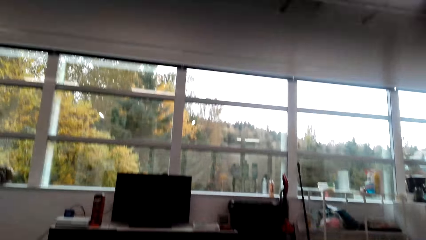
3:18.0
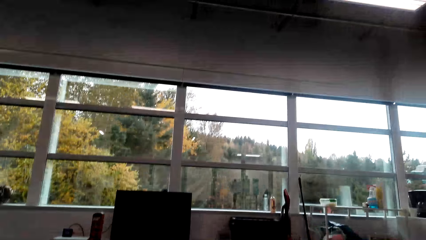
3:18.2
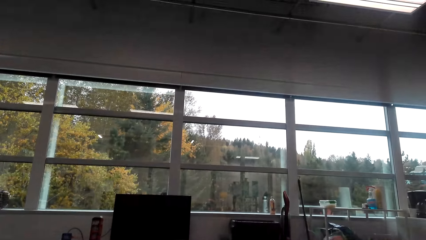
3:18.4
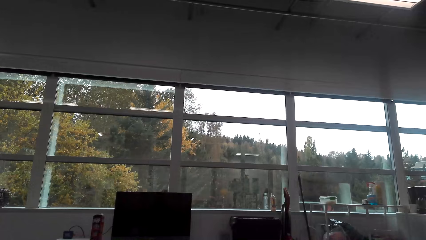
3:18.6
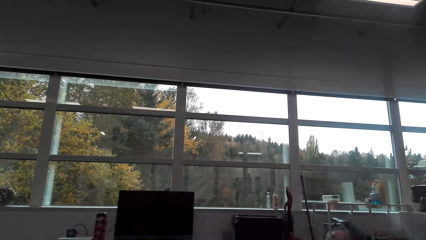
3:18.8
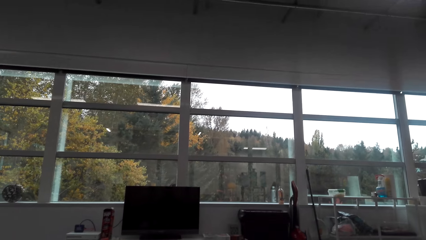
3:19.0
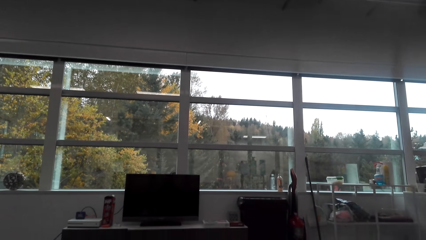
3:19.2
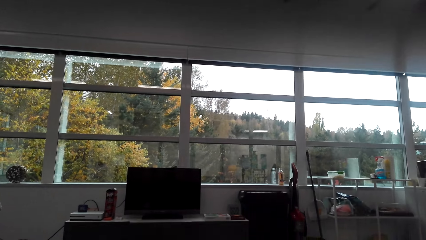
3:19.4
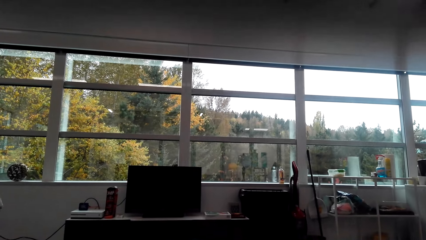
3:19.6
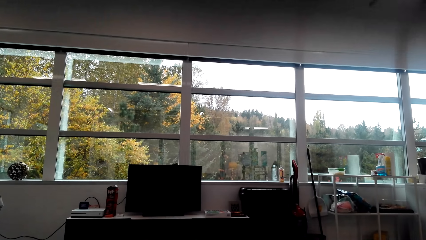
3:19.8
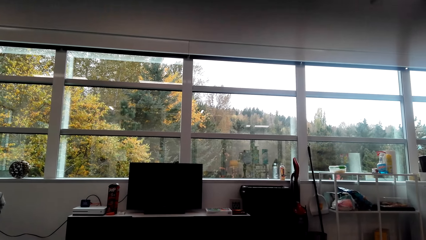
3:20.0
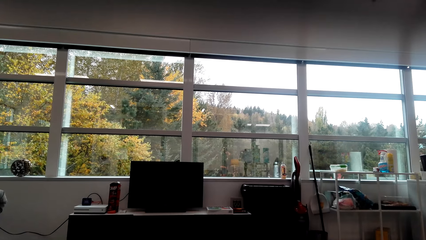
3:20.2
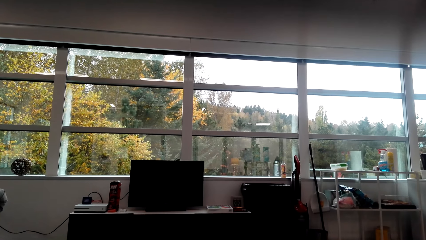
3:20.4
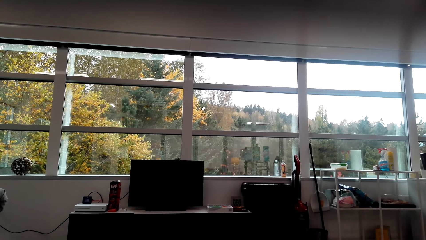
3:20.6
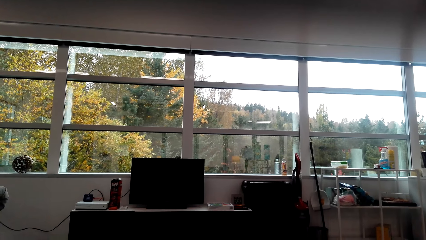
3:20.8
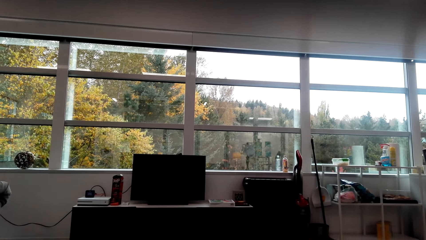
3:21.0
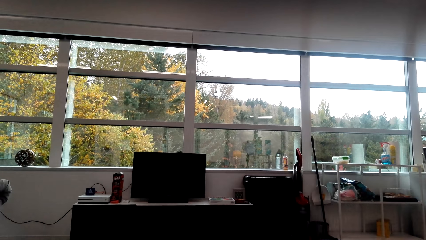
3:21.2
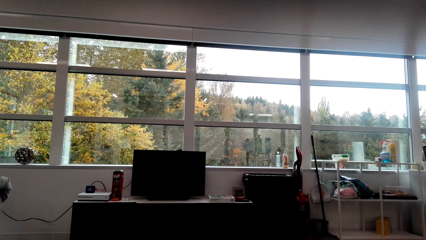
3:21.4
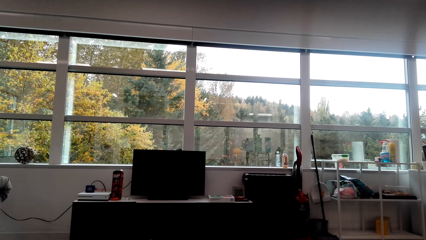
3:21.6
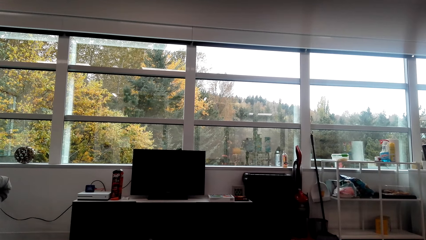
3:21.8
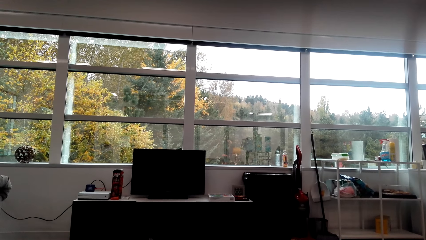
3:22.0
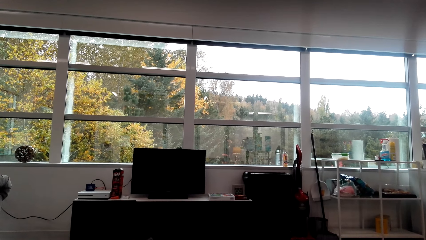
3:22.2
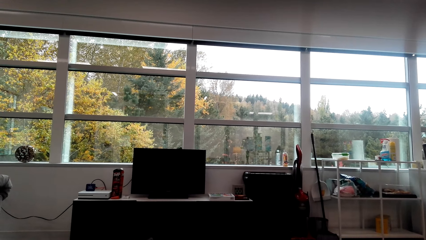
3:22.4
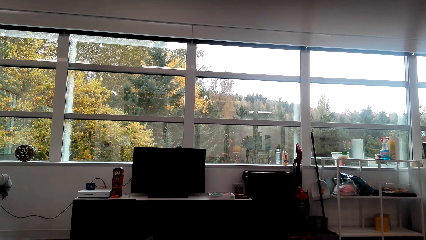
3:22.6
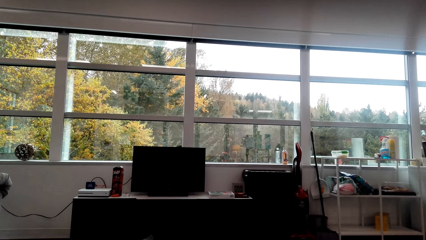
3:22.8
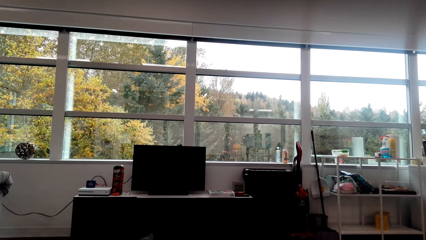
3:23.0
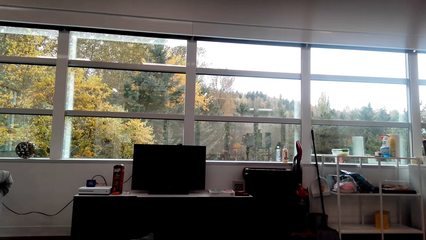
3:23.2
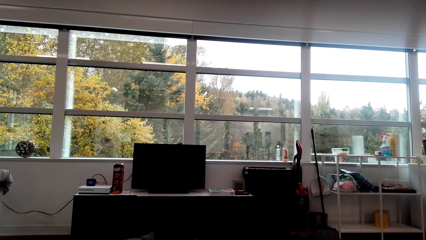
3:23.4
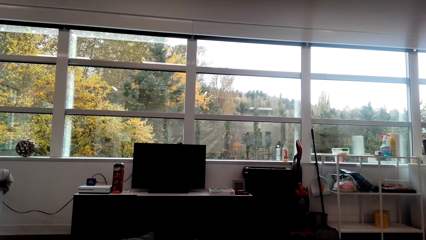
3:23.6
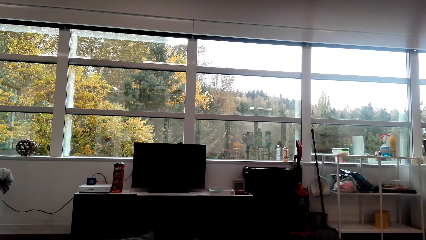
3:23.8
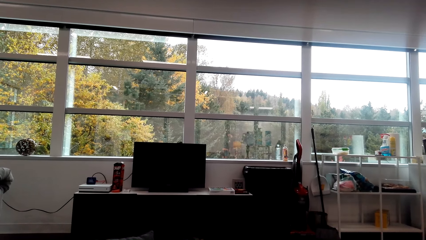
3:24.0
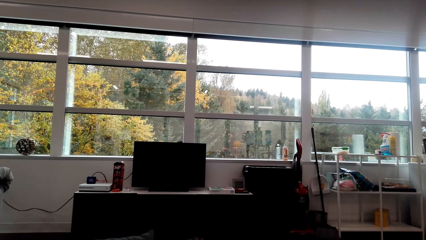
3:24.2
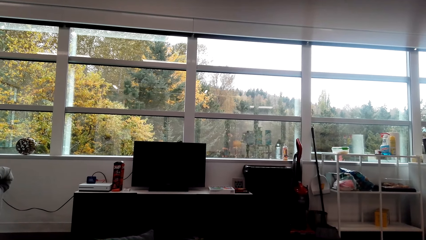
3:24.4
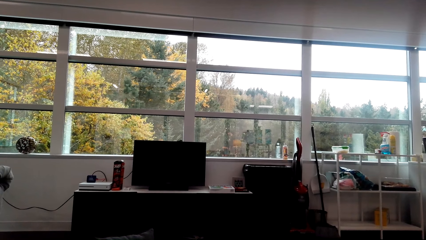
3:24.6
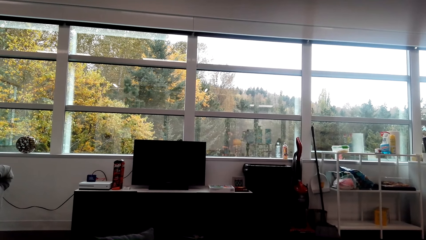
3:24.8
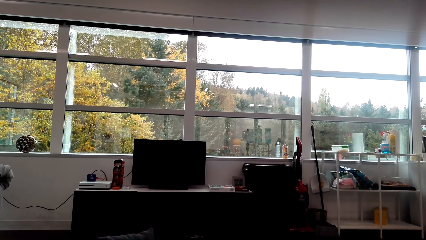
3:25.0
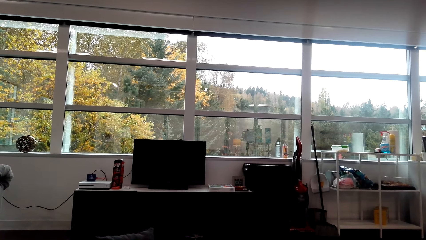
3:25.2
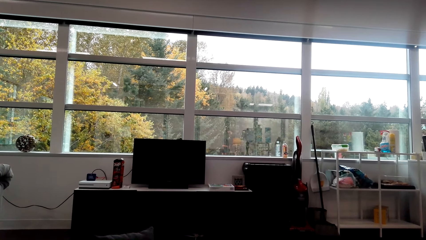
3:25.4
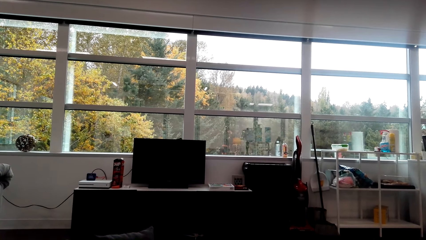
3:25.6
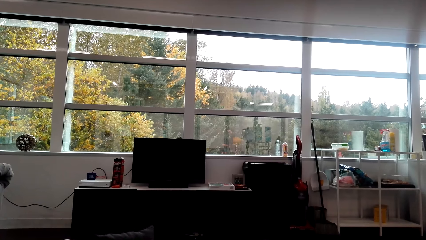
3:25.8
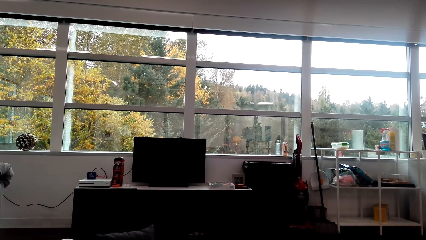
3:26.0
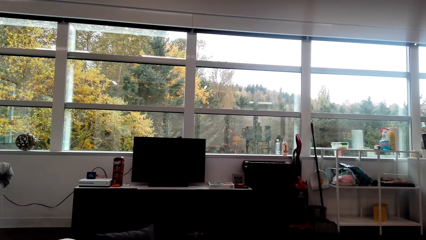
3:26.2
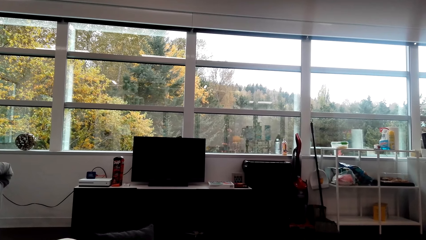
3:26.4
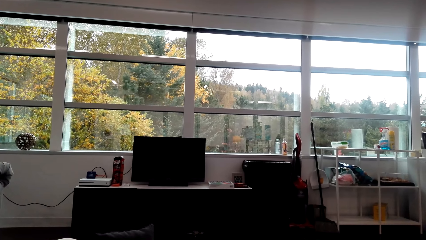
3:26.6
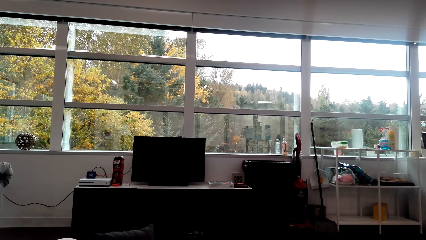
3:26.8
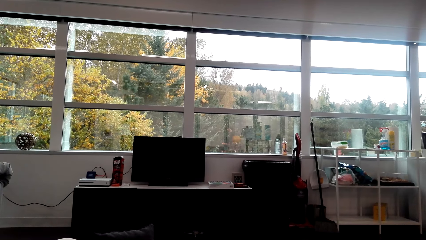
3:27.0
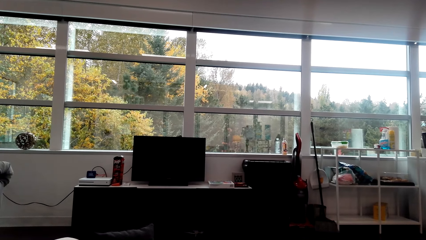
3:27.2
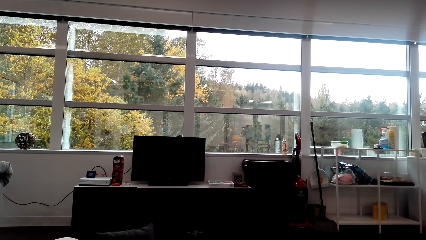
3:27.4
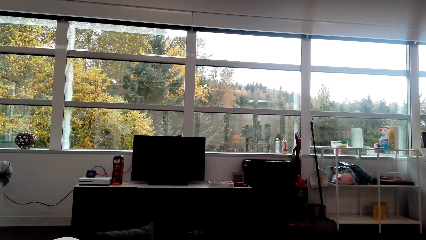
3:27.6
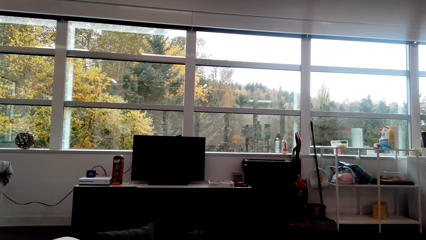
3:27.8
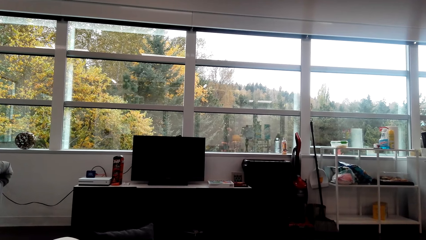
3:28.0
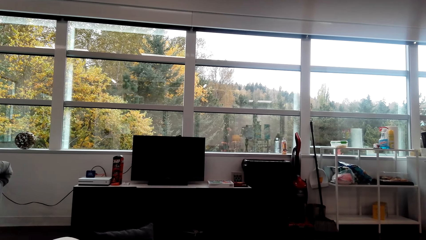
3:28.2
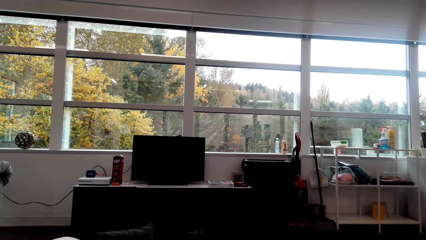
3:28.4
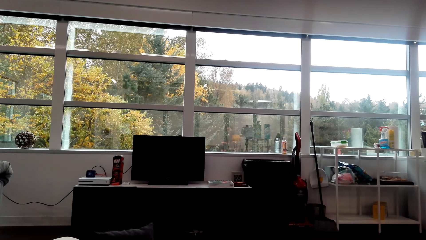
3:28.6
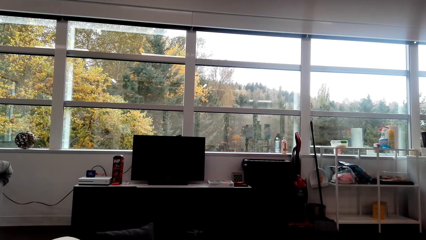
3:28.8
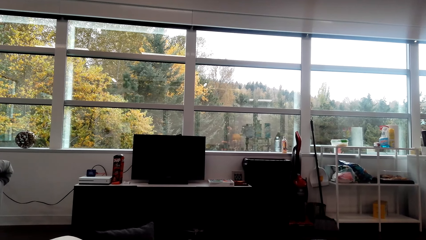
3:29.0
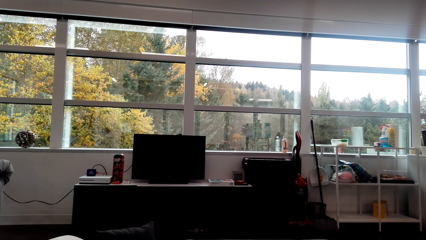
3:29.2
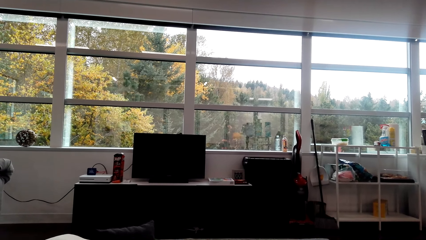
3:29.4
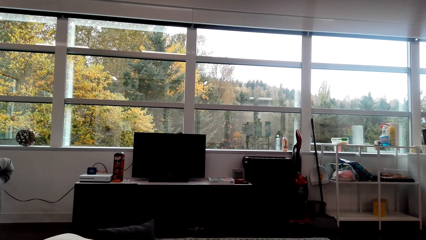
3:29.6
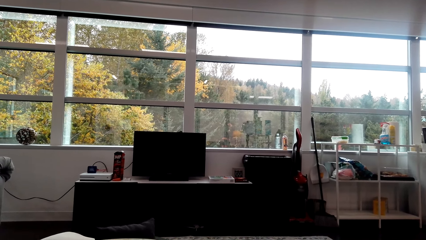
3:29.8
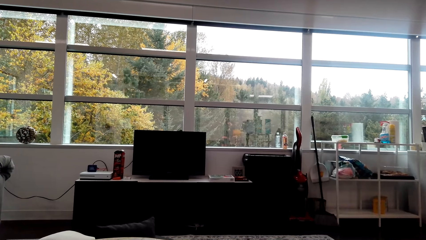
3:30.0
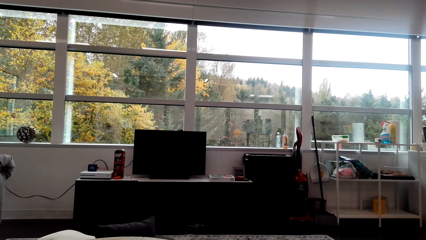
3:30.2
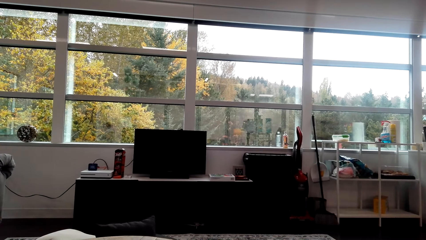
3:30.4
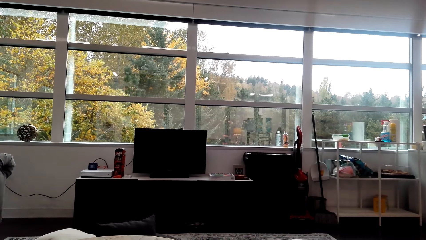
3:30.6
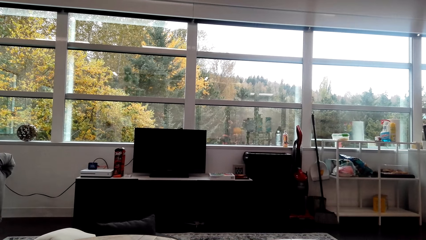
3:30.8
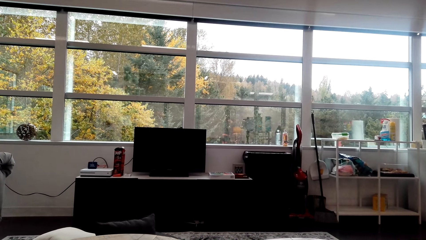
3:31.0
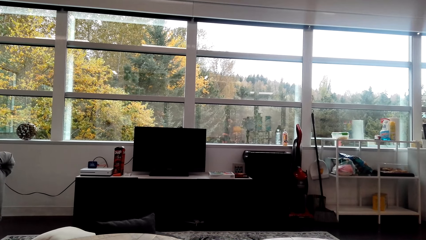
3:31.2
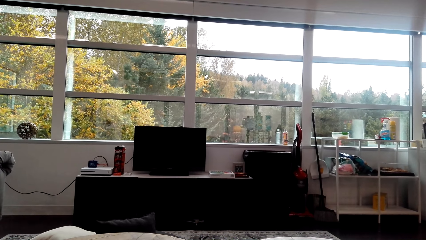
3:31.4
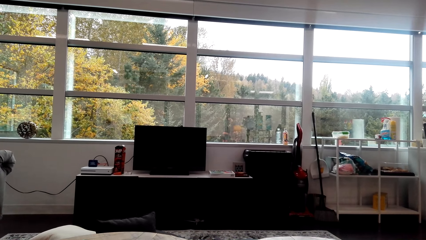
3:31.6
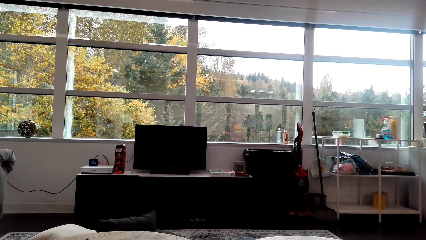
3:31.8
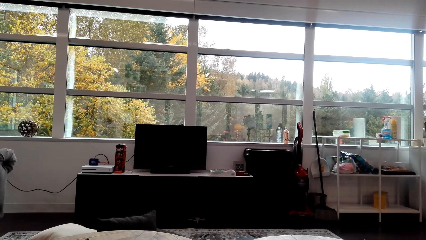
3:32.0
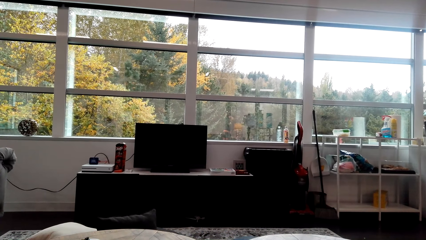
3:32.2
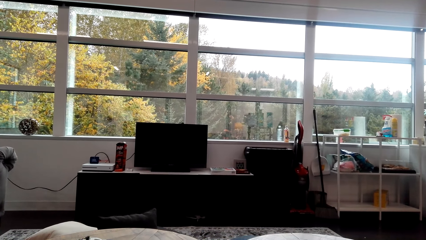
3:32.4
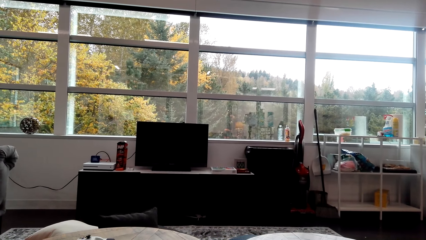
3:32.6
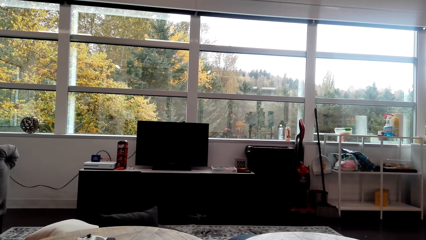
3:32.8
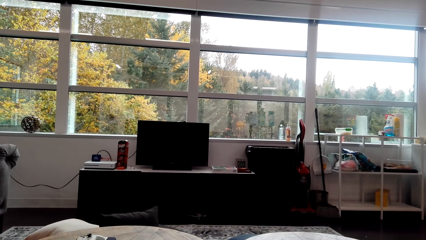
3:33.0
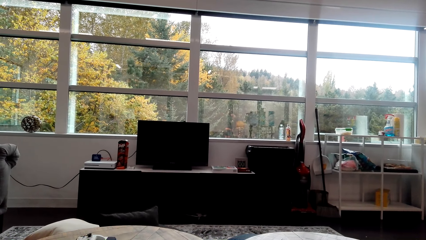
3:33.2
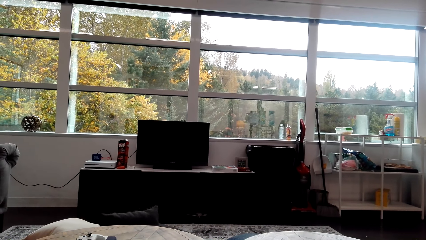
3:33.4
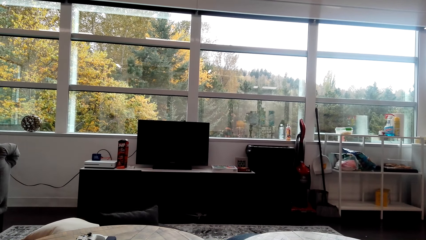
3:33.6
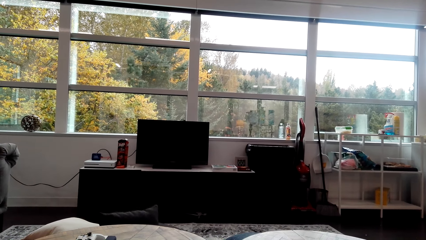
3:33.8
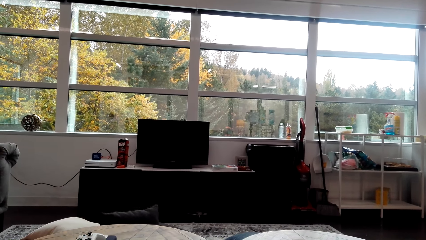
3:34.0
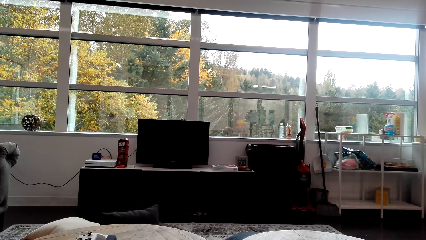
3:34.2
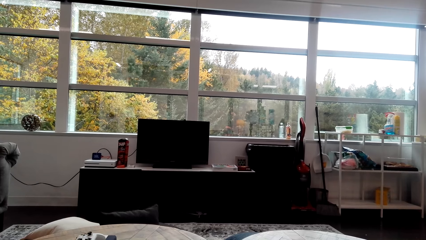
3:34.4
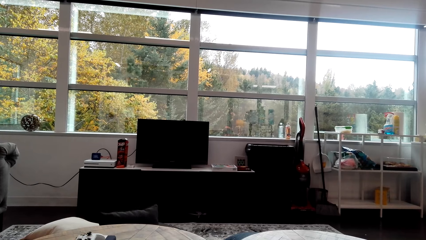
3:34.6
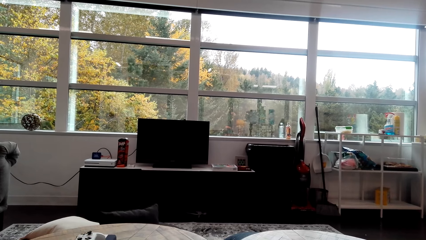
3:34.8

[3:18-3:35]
The camera wearer stares in the room.
